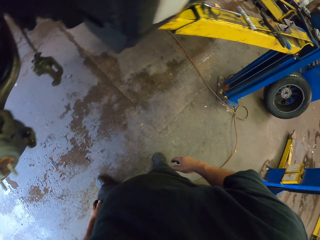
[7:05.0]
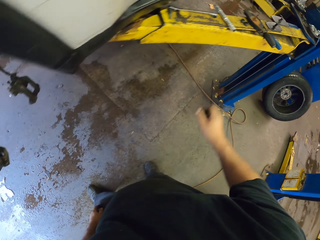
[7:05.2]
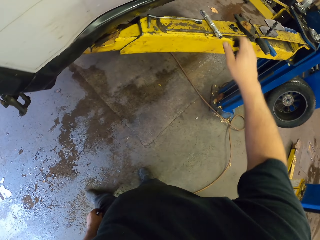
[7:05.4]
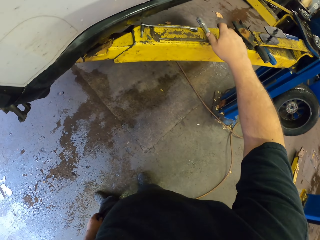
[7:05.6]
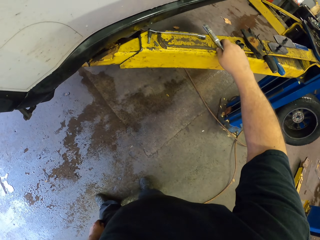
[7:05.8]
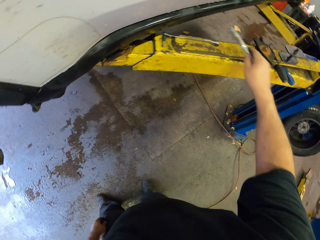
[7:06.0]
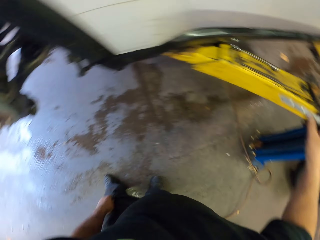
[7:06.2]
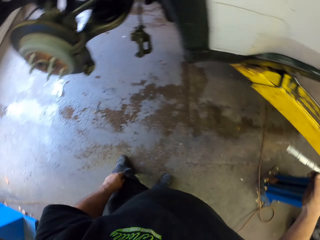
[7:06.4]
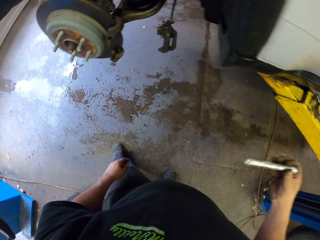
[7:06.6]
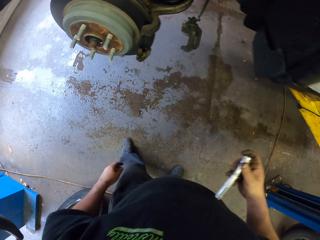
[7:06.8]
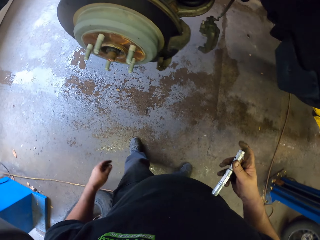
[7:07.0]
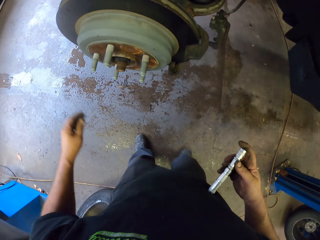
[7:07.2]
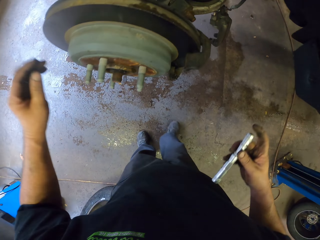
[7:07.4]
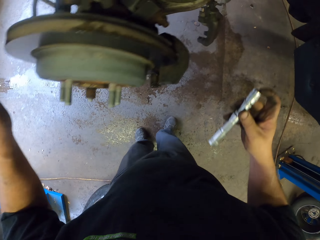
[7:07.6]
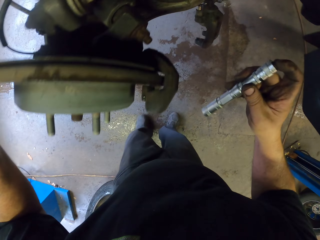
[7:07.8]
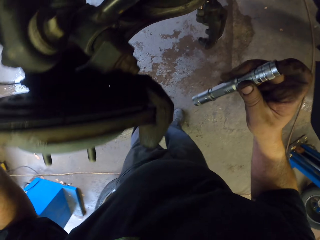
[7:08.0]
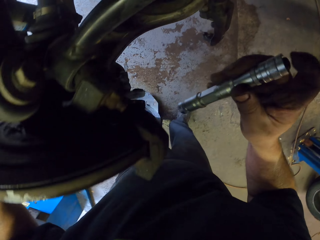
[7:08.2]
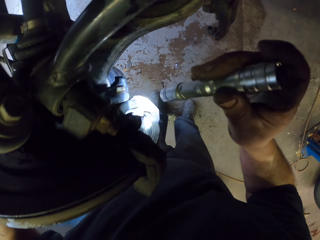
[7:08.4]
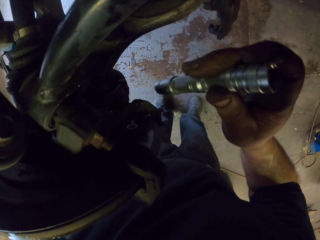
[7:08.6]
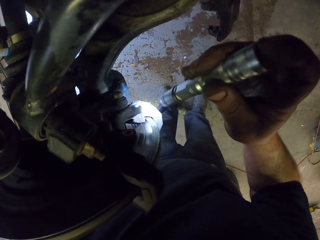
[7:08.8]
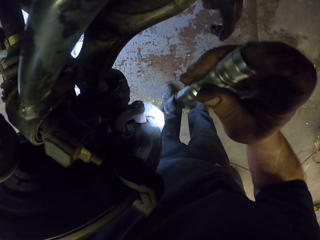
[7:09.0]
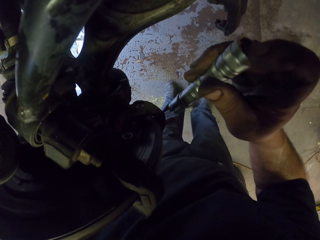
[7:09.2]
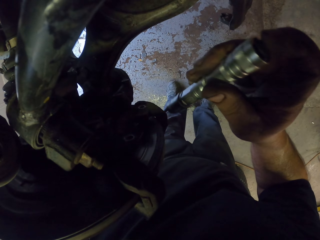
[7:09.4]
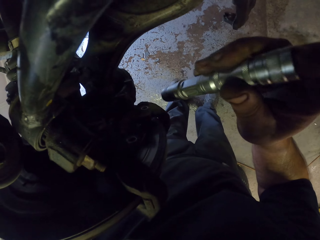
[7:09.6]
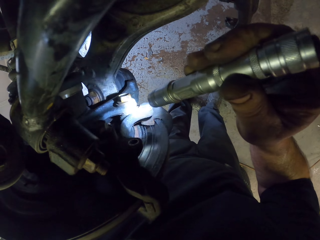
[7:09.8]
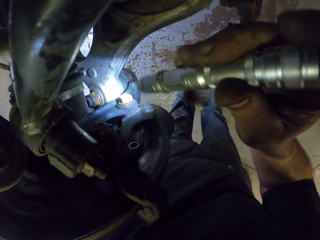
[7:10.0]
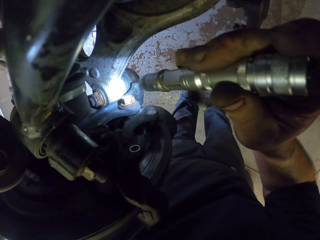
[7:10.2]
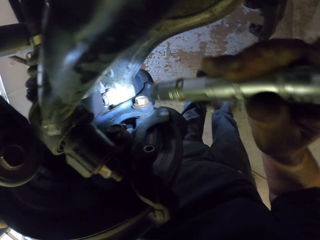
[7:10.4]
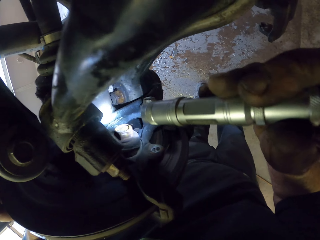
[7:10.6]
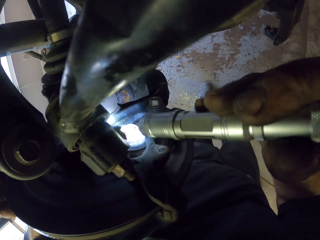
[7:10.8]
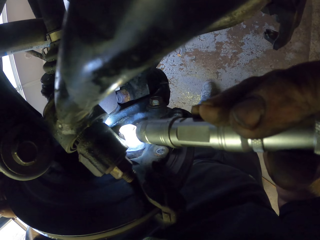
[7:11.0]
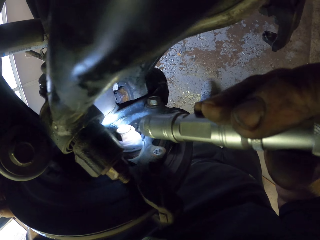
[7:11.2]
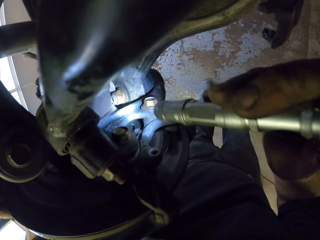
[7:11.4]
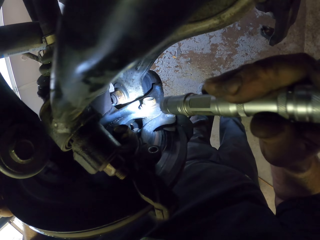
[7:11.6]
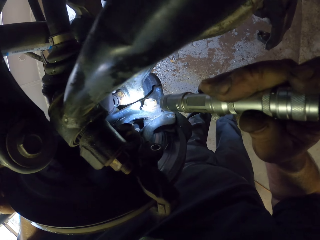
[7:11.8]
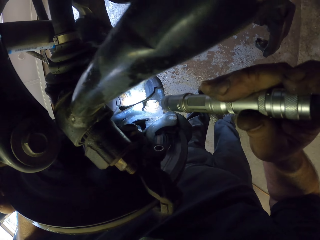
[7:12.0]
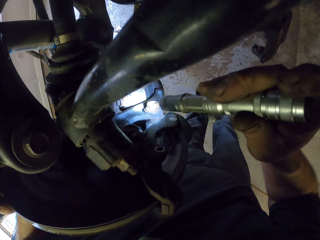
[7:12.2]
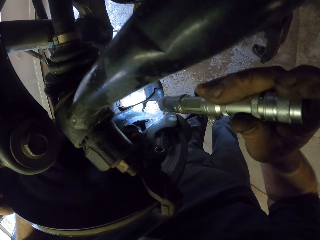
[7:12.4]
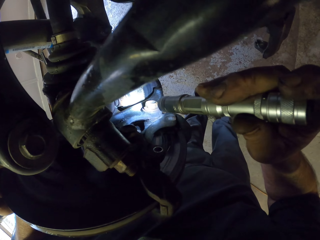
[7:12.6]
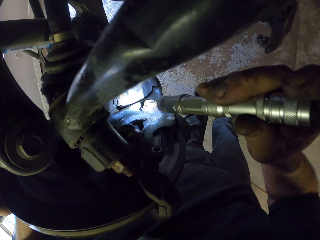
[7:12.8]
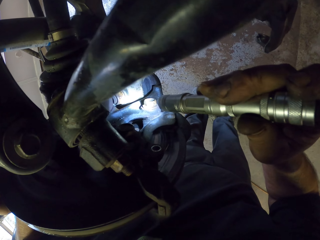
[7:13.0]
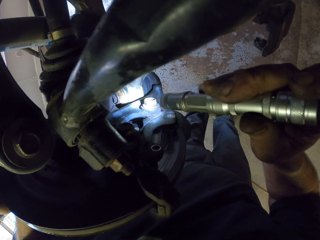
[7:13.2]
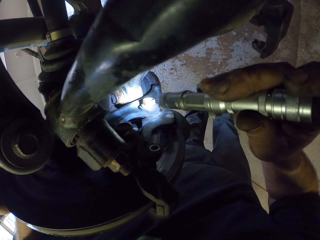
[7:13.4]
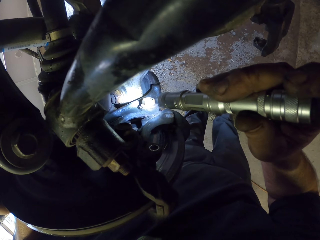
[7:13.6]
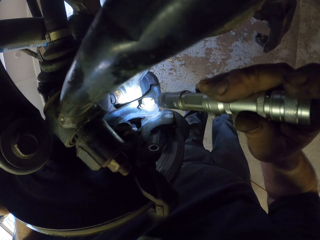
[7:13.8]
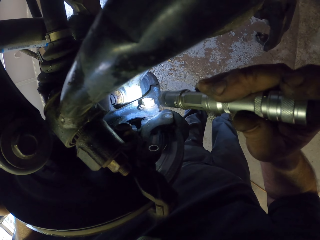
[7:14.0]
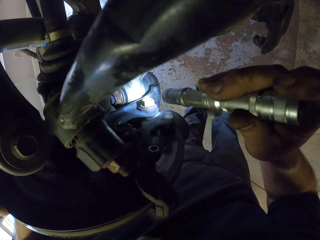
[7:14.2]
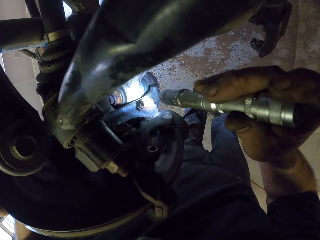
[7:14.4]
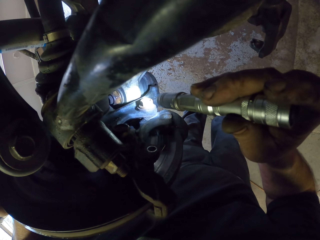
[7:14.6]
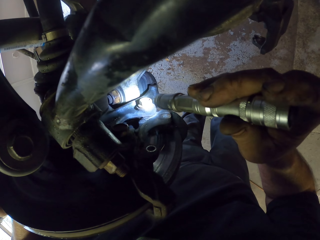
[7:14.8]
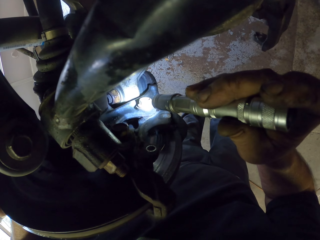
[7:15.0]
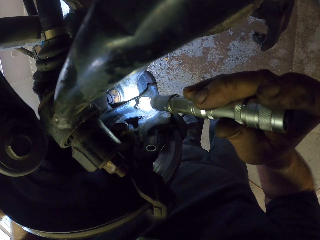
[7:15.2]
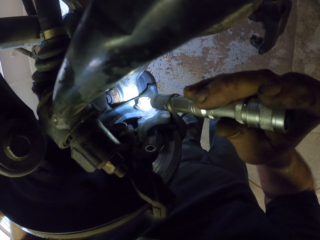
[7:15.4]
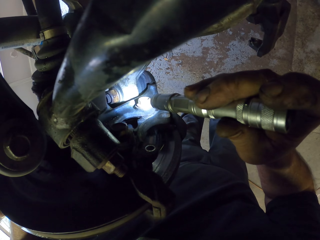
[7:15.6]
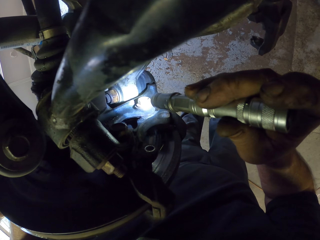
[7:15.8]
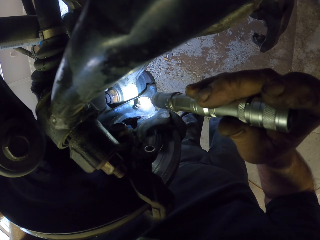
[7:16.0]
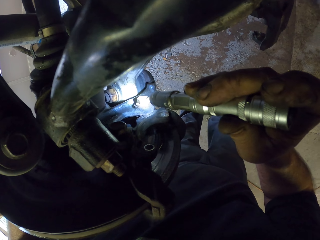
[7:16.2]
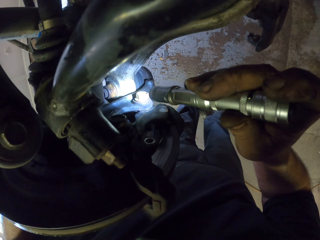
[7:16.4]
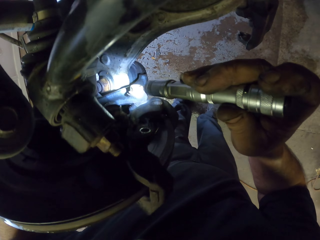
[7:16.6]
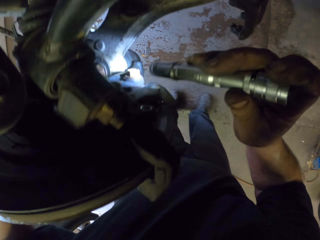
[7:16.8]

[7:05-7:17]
The camera wearer picks up a spotlight from the wrench. They look in the wheel sidewall.

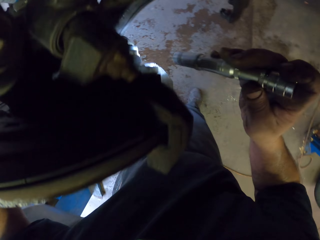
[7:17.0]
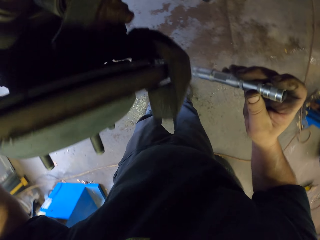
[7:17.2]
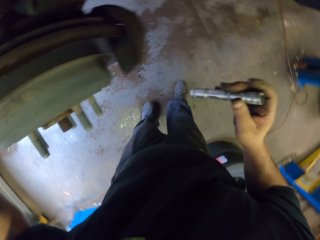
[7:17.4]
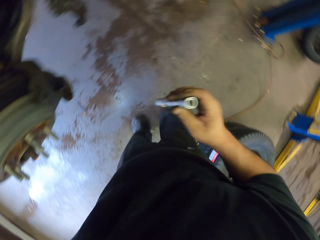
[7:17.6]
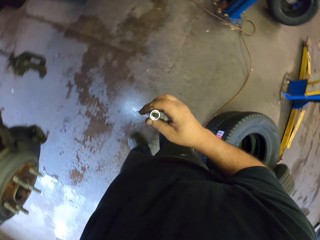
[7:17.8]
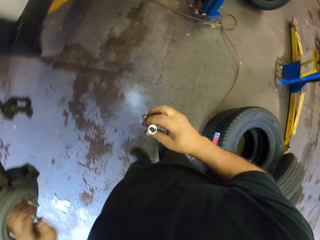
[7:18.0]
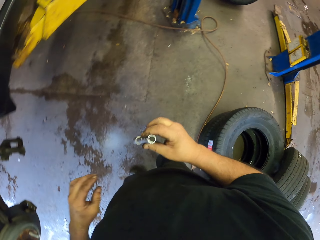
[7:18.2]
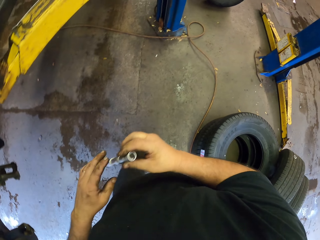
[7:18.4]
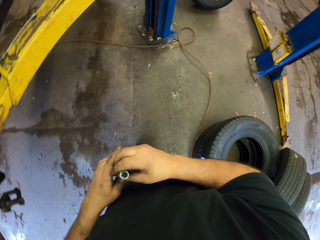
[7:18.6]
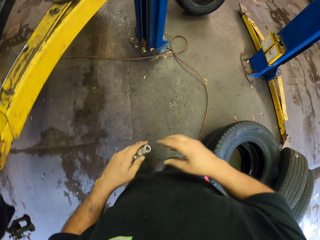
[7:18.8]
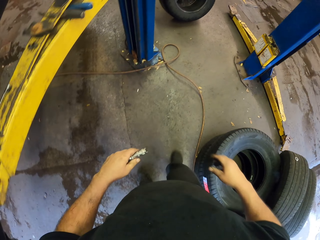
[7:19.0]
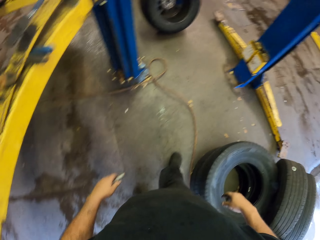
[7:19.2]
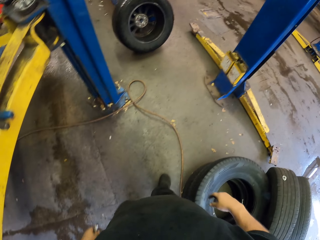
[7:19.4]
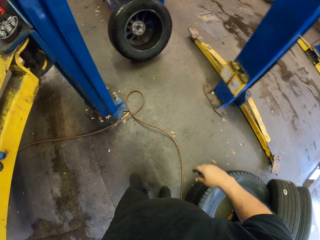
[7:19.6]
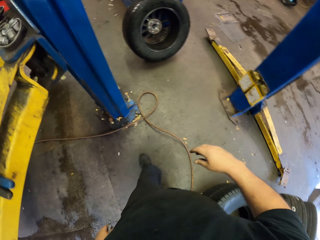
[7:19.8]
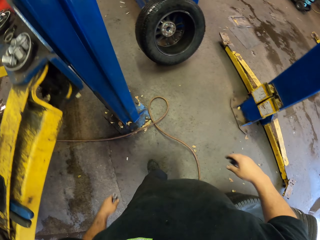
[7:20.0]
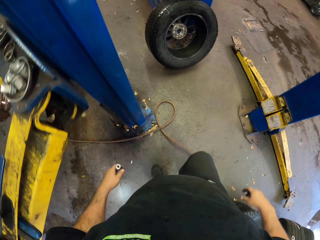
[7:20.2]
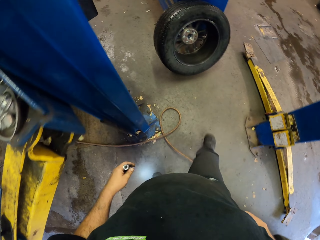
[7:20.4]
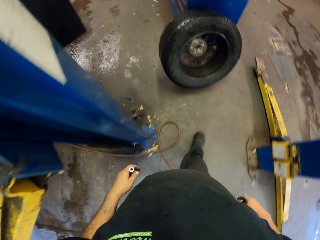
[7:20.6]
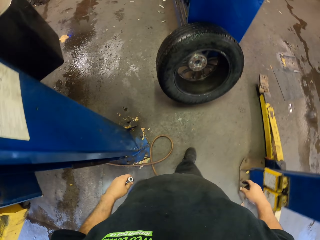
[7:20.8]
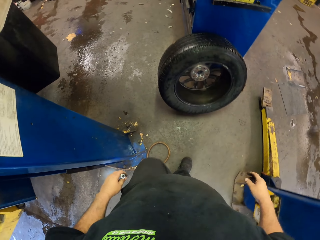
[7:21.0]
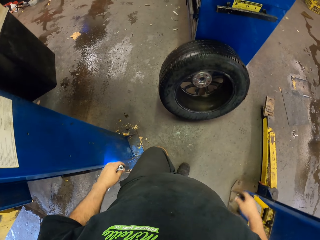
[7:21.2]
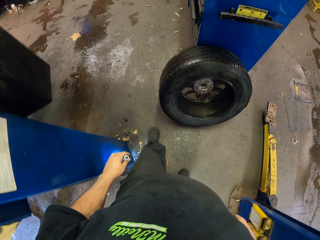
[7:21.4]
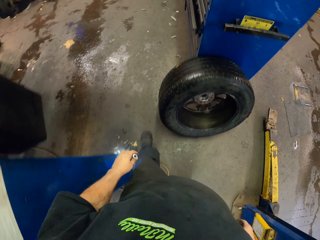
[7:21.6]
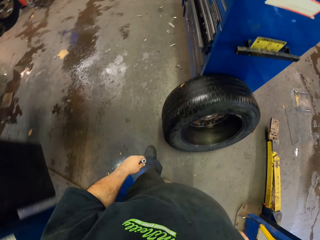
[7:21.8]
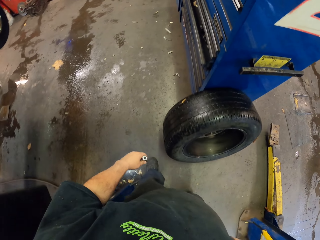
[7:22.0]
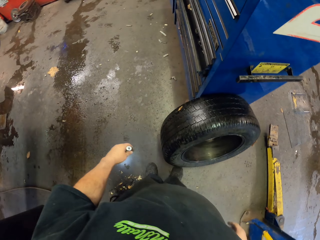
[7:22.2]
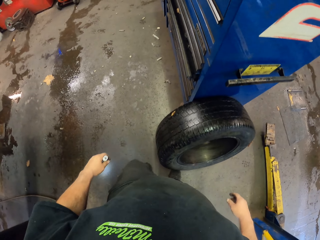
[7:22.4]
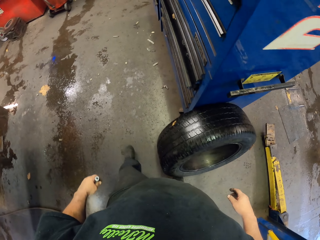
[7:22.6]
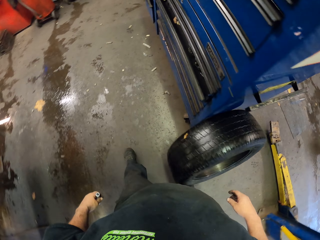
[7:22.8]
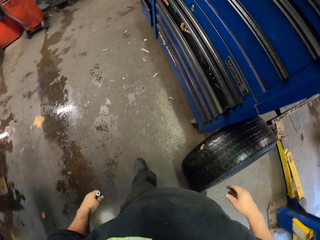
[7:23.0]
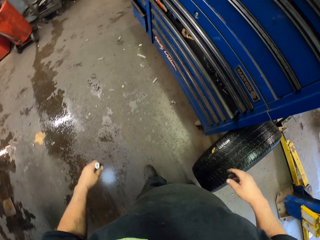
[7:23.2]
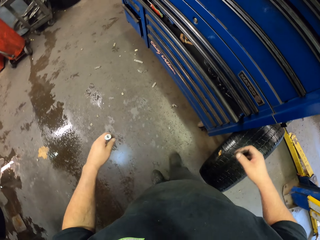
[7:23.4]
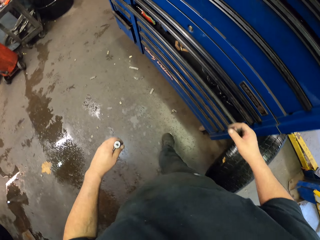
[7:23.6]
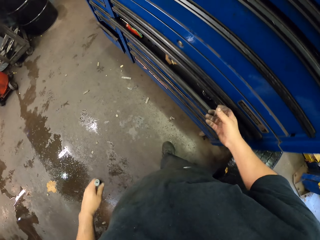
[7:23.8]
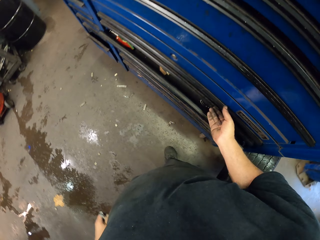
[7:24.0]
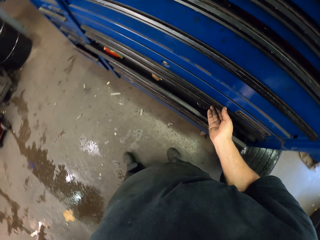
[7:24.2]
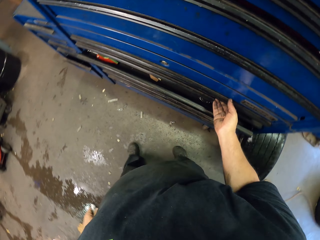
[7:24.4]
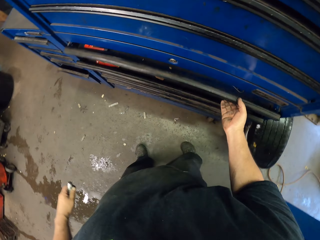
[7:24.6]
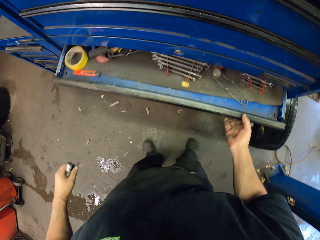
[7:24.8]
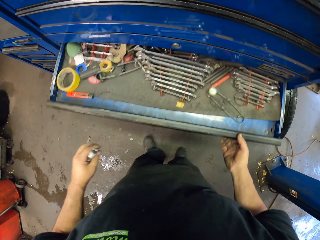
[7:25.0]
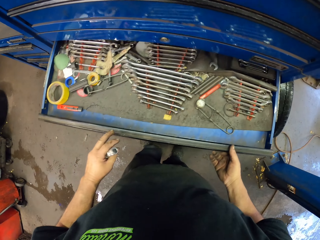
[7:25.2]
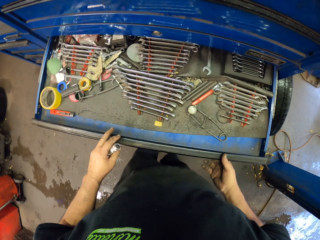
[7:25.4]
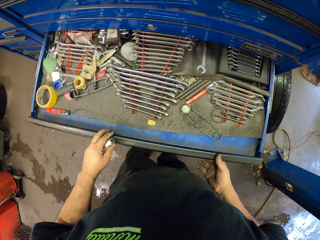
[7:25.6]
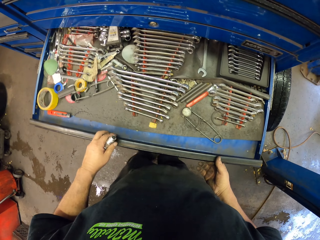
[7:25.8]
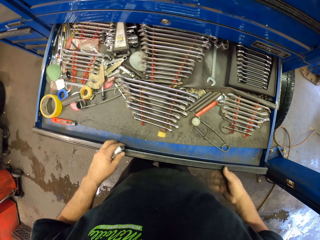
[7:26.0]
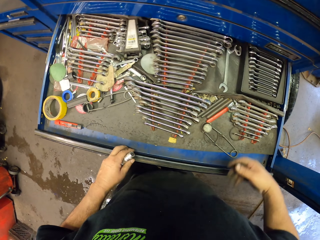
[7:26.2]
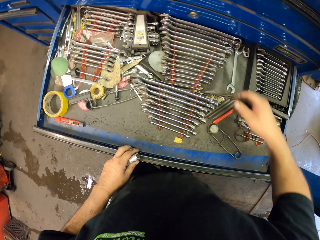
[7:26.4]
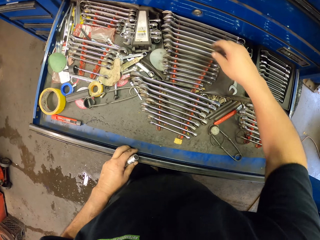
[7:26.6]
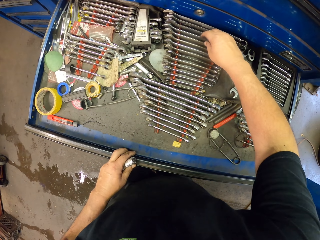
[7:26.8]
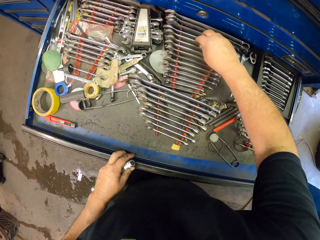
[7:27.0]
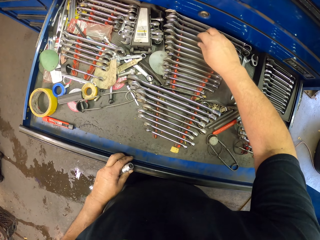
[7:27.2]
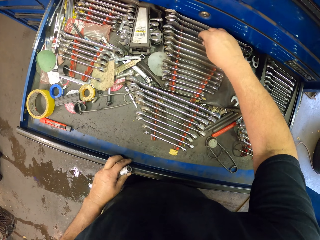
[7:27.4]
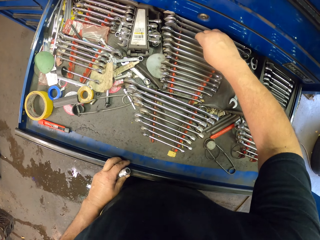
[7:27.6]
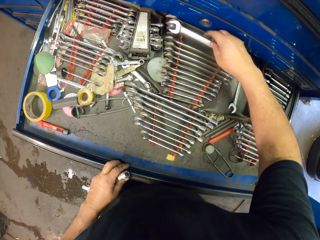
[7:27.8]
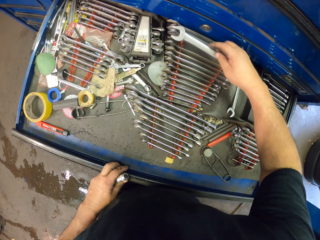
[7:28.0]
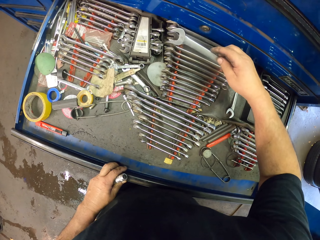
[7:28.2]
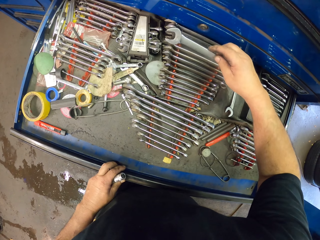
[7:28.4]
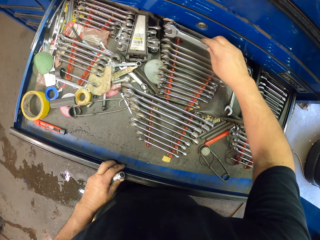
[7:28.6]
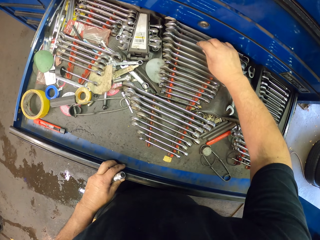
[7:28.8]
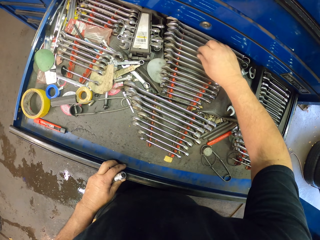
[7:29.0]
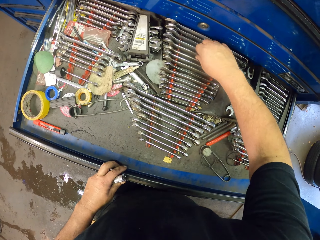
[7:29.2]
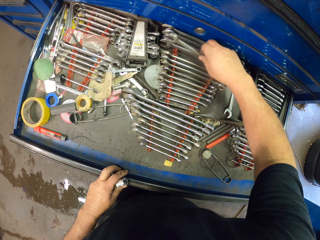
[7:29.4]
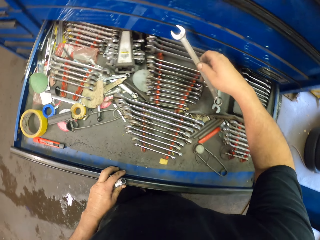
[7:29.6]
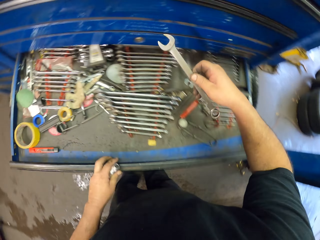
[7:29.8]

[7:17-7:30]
The camera wearer walks around the garage. They open the drawer and pick up a wrench or spanner from the drawer.
